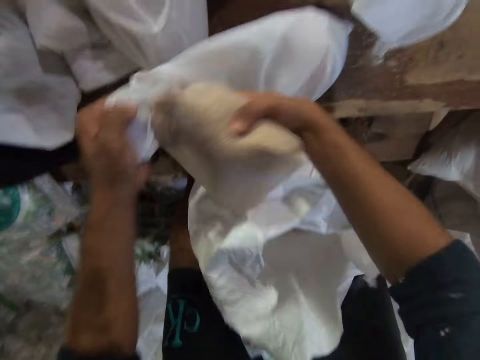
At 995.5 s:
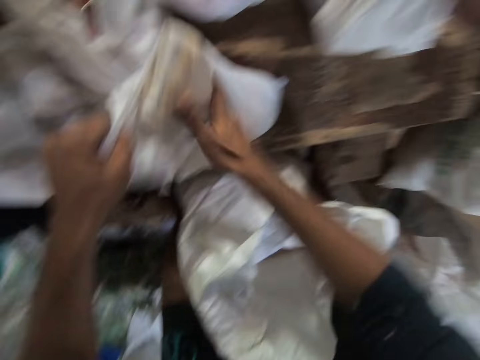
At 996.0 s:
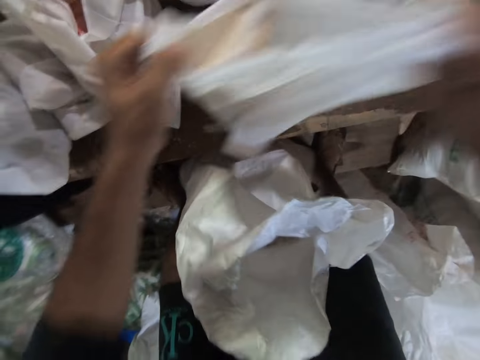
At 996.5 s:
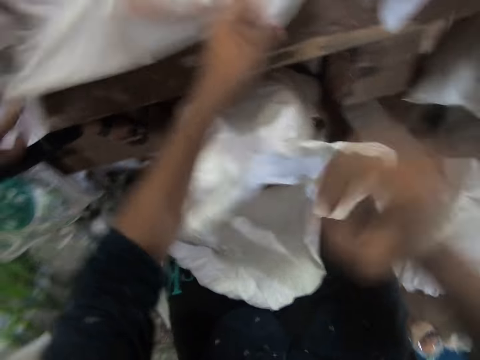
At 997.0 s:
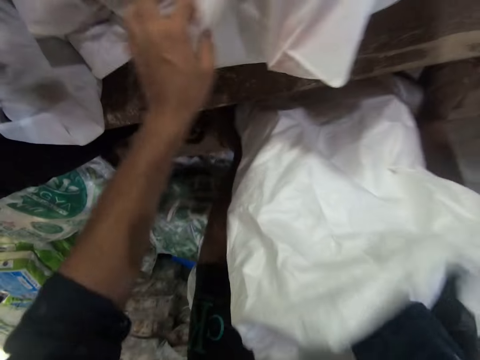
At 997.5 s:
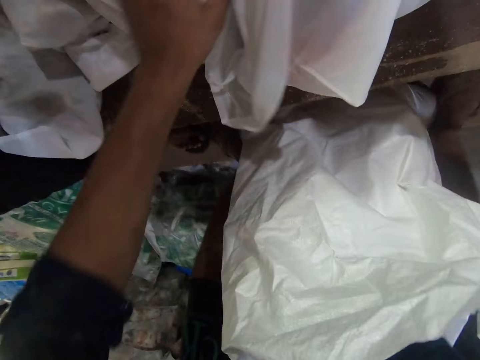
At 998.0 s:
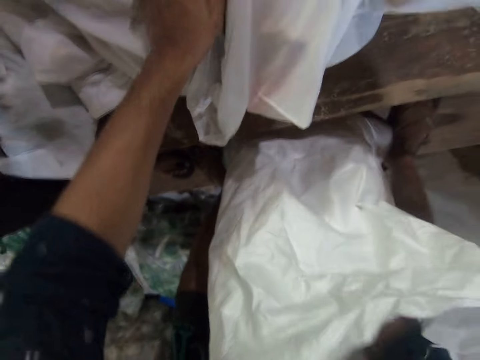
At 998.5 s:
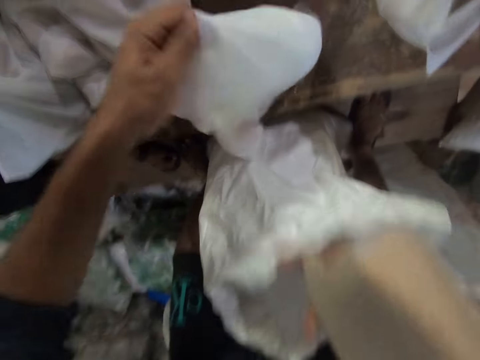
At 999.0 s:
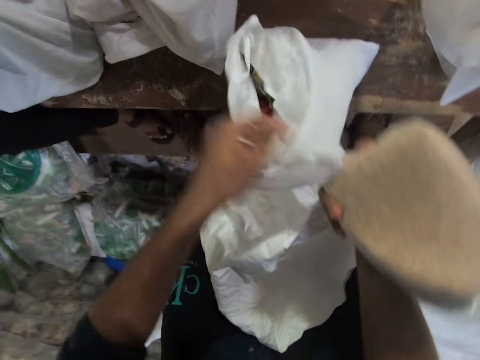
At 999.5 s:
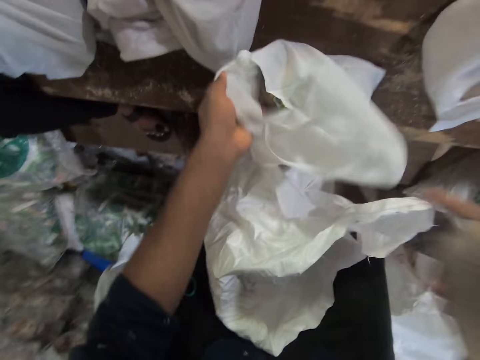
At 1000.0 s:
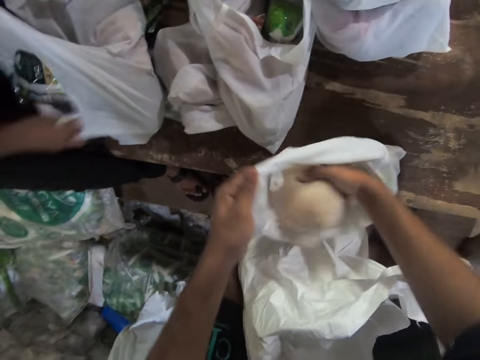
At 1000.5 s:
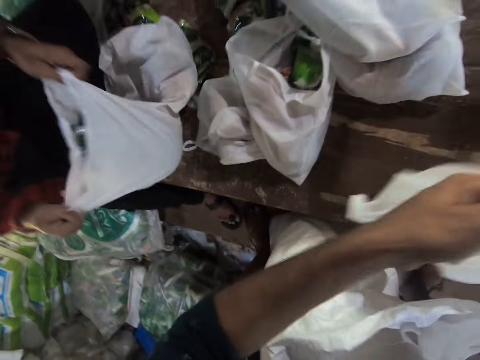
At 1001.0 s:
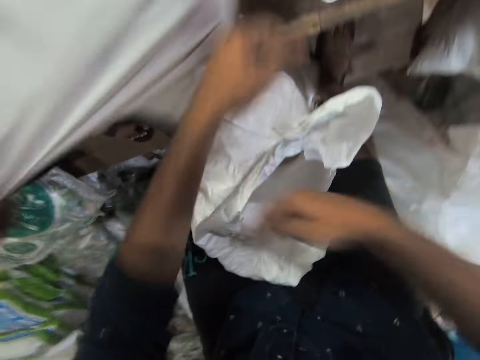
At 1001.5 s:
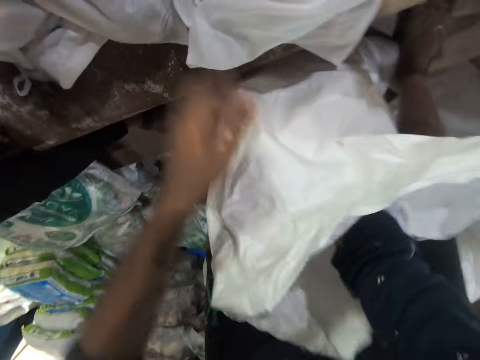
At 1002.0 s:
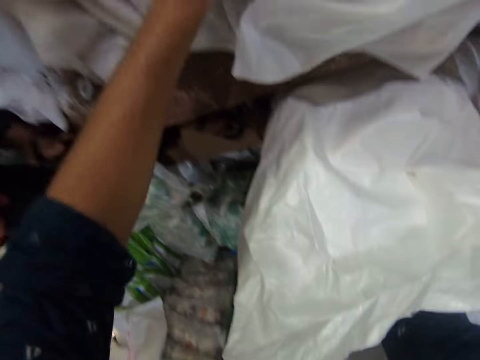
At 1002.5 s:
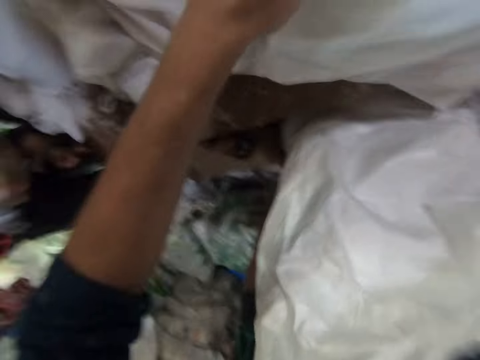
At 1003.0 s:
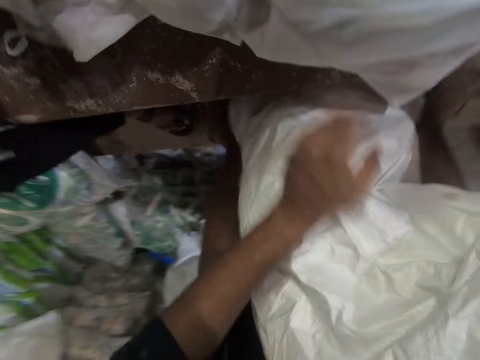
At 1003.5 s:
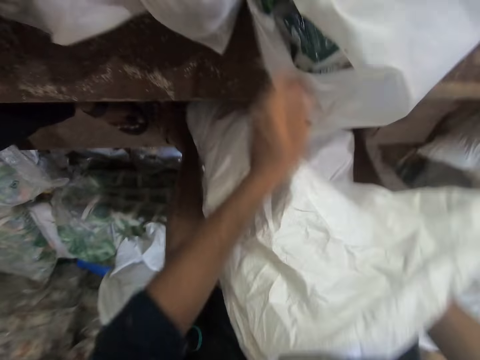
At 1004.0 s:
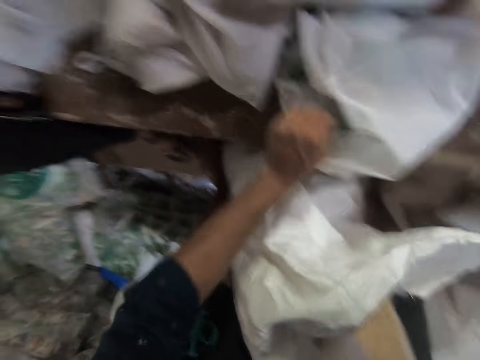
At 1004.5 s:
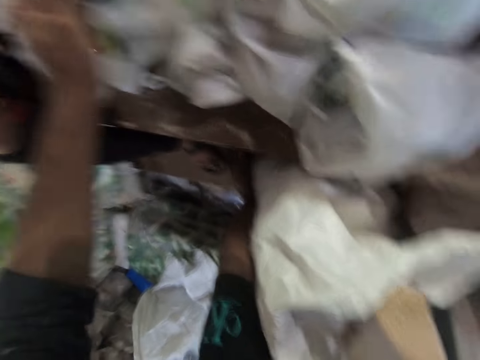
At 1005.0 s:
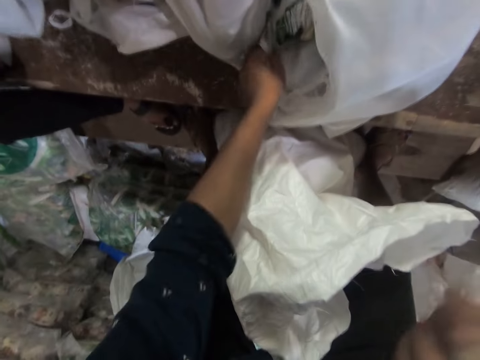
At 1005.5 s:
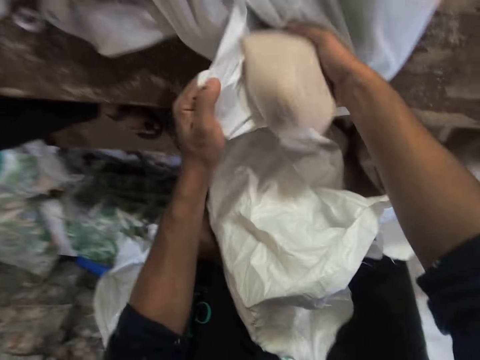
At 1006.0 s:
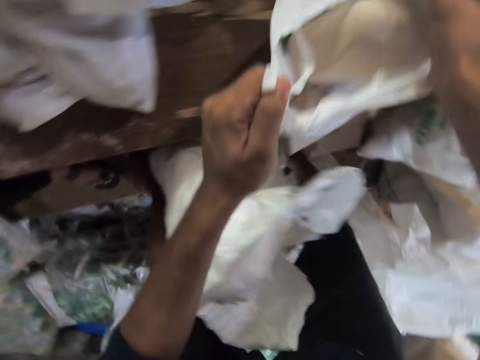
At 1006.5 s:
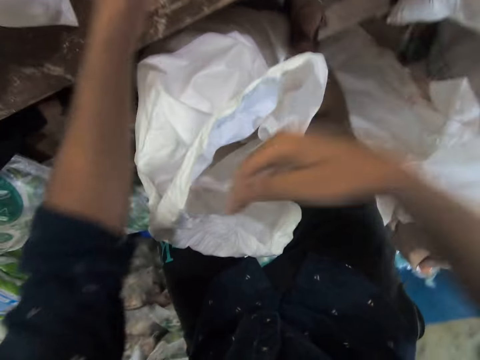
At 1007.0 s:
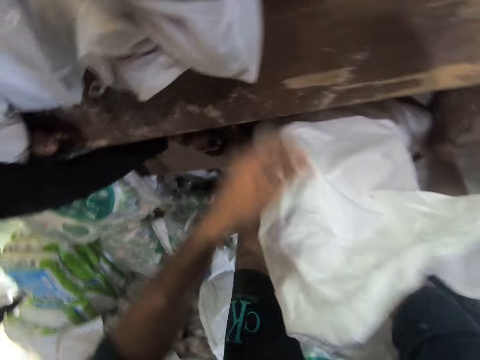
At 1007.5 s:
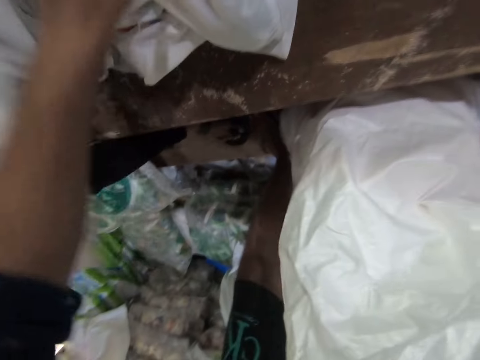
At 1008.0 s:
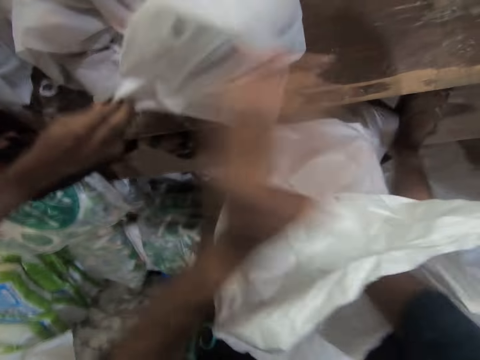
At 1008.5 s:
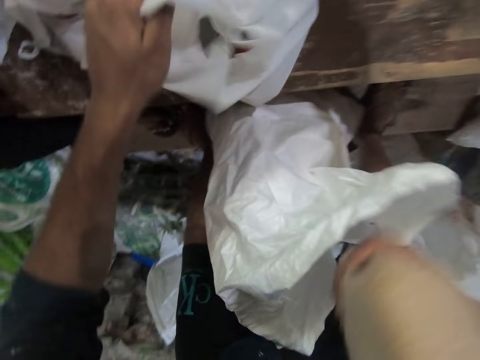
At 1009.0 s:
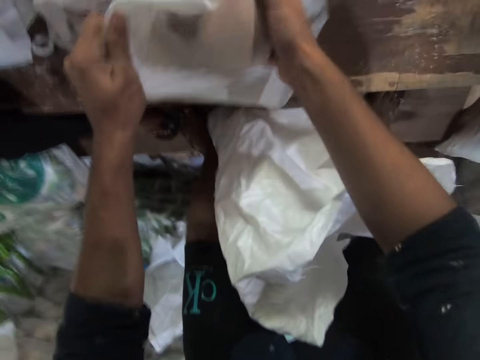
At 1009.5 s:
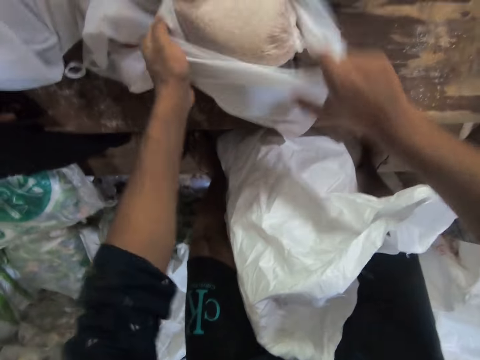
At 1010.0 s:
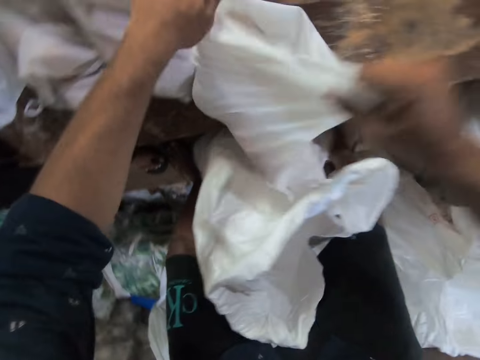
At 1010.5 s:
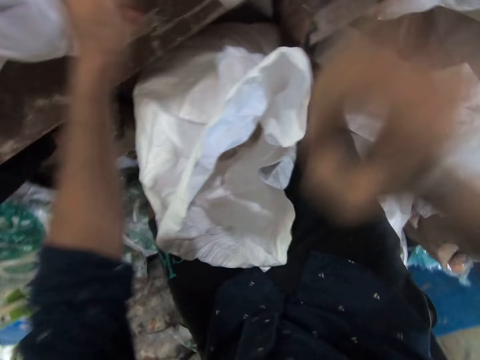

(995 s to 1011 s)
The camera wearer places the packaging bag inside the shopping bag. He holds the shopping bag with both his hands, picks up the shopping bag with his hands and places the shopping bag on the table. A man places a shopping bag next to the camera wearer. The camera wearer lowers his hand. He places his right hand in the sack. He holds the shopping bag with his hand. He pulls on the packaging bag with his hand. He removes another bag of wheat from the sack. He places the shopping bag on his right hand. He moves his left hand forward. He places the packaging bag inside the shopping bag. He holds the shopping bag with both his hands, picks up the shopping bag and places the shopping bag on the table. The man places a shopping bag next to the camera wearer. The camera wearer lowers his hands. The man places a shopping bag next to the camera wearer. The camera wearer places his right hand in the sack. He holds the sack with his left hand. He pulls on the packaging bag with his hand. He removes another bag of wheat from the sack. He moves his left hand forward. He holds the shopping bag with his hand. He talks to the man. He lets go of the shopping bag. He holds the shopping bag with his hand. He talks to the man. He pulls on the packet with his hand. He removes a pack of salt from a plastic bag. He throws the packet next to the man. He moves his left hand towards the shopping bag. He holds the shopping bag with his hand. He talks to the man. He places the packaging bag in the shopping bag. He holds the shopping bag with both his hands, picks up the shopping bag with his hands and places the shopping bag on the table. He lowers his right hand. He places his right hand on the sack. He moves his left hand towards the sack. He moves his left hand forward. He pulls on the packaging bag with his hand. He holds the shopping bag with his hand. The man places a shopping bag next to the camera wearer. The camera wearer removes another bag of wheat from the sack. He holds the shopping bag with his hand. He places the packaging bag inside the shopping bag. He holds the shopping bag with both his hands, picks up the shopping bag and places the shopping bag on the table.

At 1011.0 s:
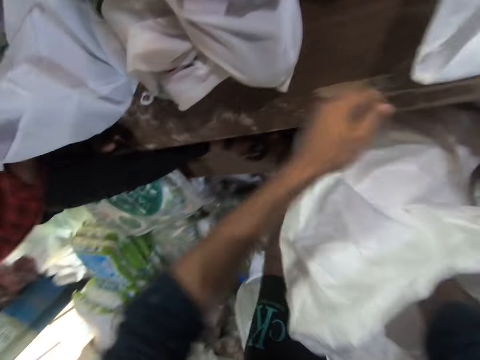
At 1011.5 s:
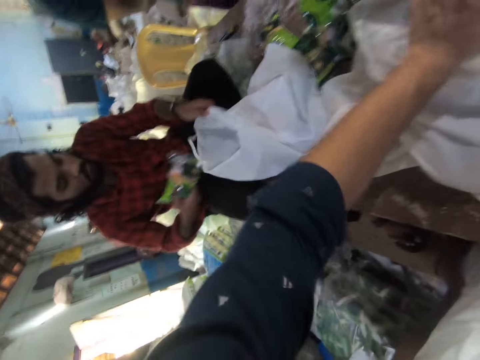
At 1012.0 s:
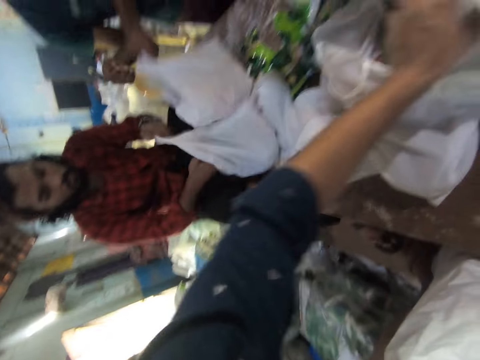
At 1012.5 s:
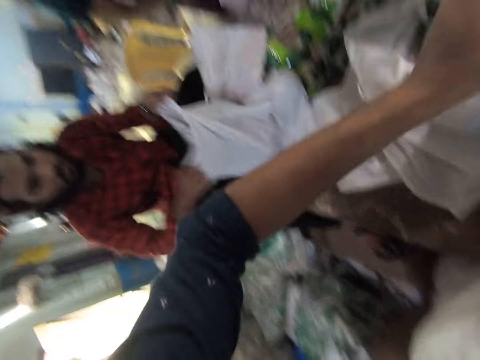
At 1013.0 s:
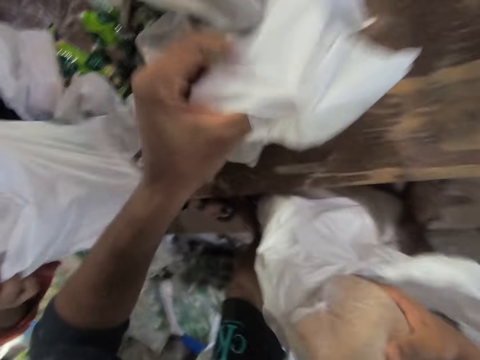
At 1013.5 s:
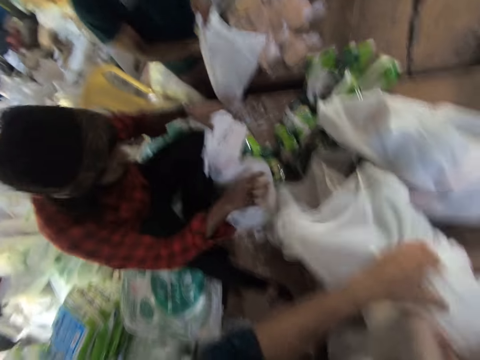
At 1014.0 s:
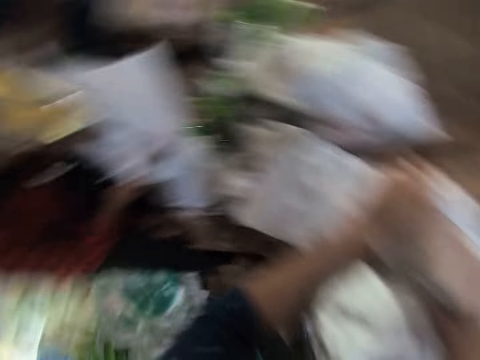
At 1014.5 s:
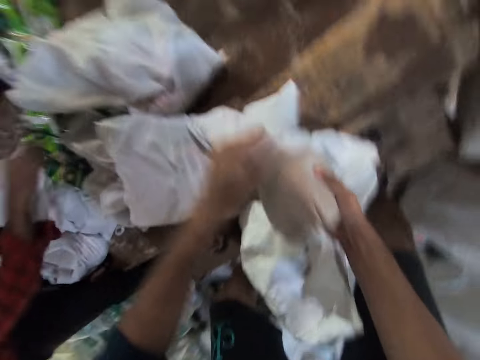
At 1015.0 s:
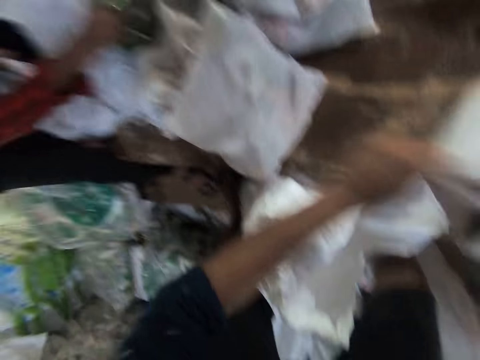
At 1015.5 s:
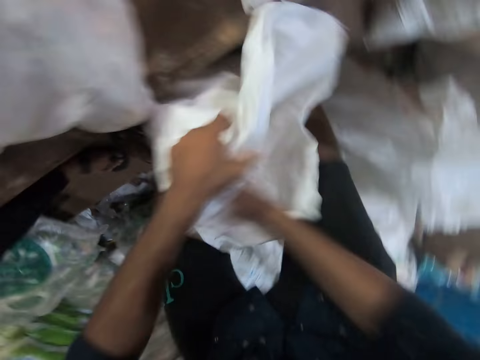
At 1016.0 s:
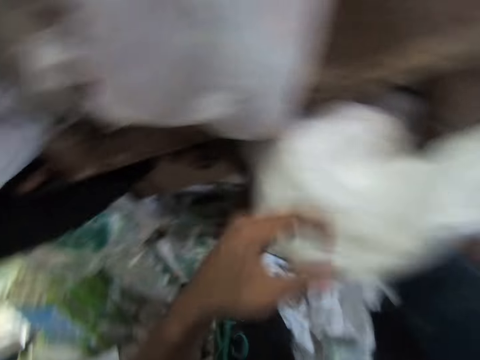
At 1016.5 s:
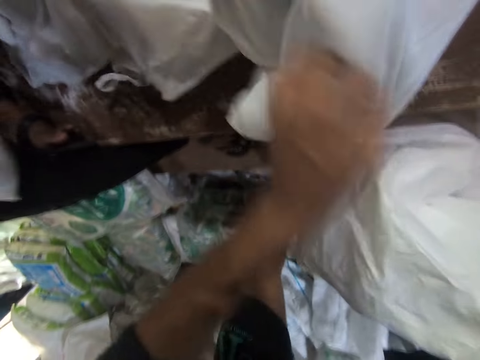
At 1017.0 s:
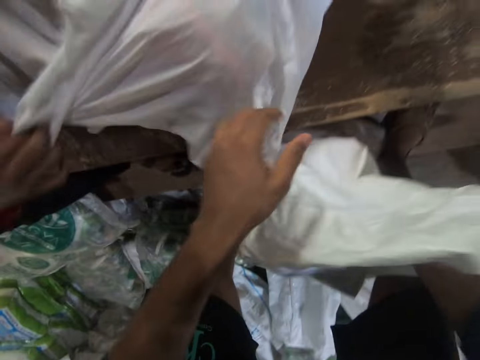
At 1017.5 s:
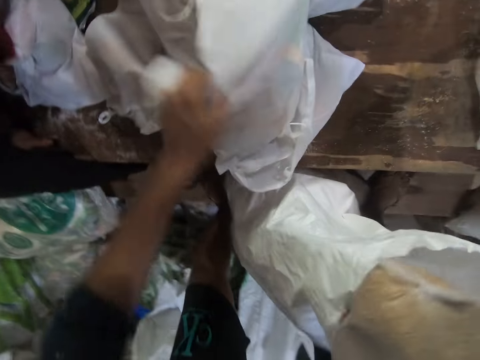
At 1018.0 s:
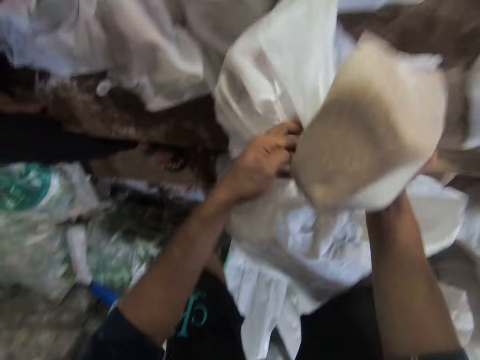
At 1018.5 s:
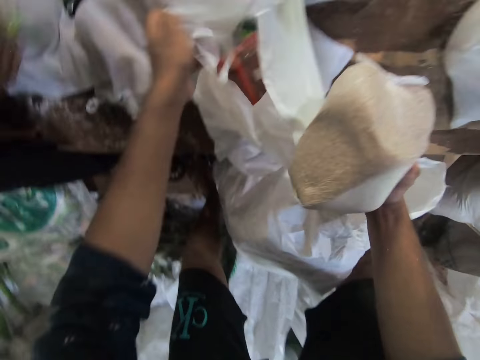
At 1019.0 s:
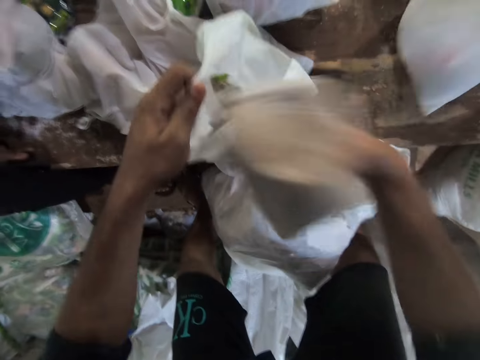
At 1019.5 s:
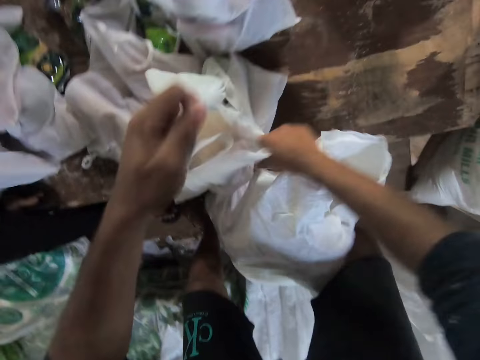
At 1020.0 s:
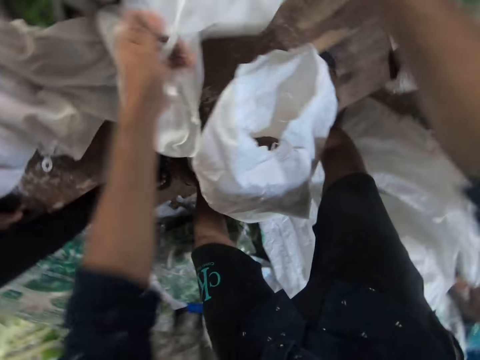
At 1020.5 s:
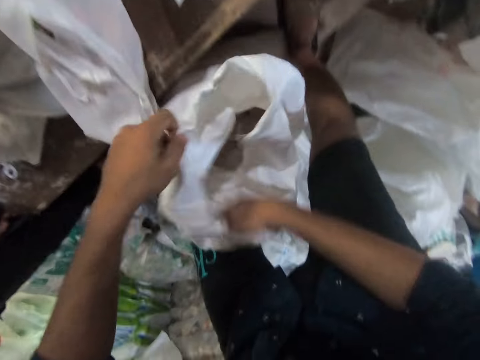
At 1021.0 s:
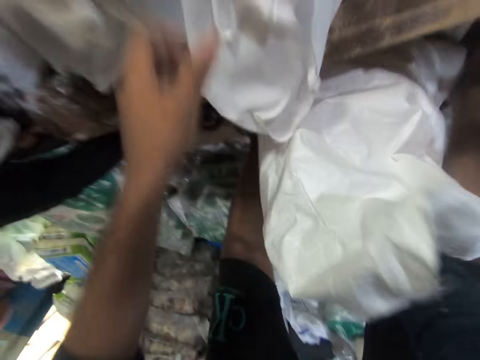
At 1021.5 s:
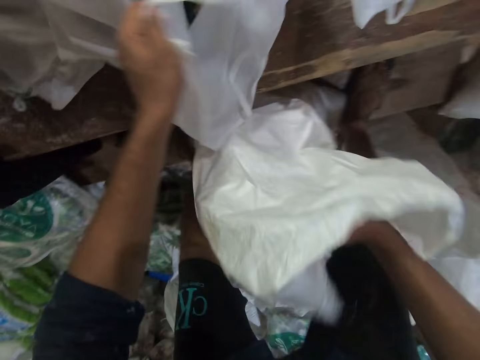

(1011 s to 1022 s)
The camera wearer lowers his right hand. He places the shopping bag on the table. He moves his left hand forward. He removes another bag of wheat from the sack. He talks to a man. He holds the shopping bag with his hand. The man puts a pack of salt into the plastic bag. The man places a shopping bag next to the camera wearer on the table. The camera wearer talks to the man. He places the packaging bag inside the shopping bag. He moves his hands towards him. He holds the sack with his hand. He places his right hand in the sack. He pulls on the packaging bag with his hand. He moves his left hand forward. He removes another bag of wheat from the sack. He holds the shopping bag with his hand. He holds the shopping bag with both his hands. He lifts up his hand. He places the packaging bag inside the shopping bag. He holds the shopping bag with both his hands, picks up the shopping bag with his hands and places the shopping bag on the table. He lowers his right hand. He holds the sack with his left hand. He places his right hand in the sack. He moves his left hand forward. He holds the shopping bag with his hand. He removes another bag of wheat from the sack. He pulls on the packaging bag with his hand.
